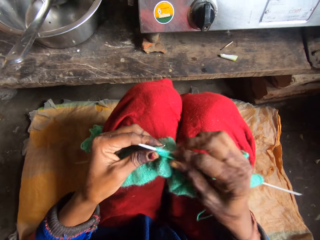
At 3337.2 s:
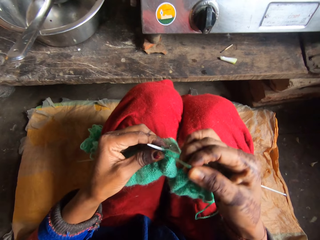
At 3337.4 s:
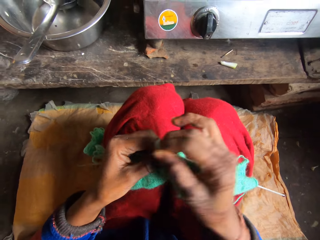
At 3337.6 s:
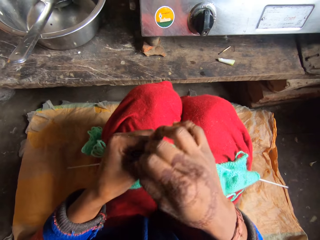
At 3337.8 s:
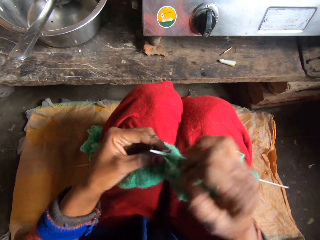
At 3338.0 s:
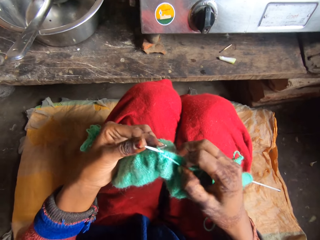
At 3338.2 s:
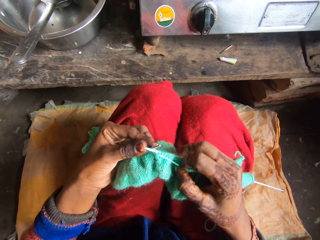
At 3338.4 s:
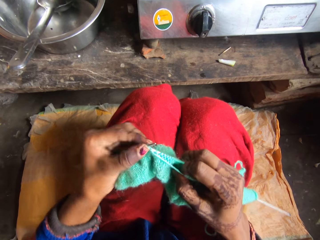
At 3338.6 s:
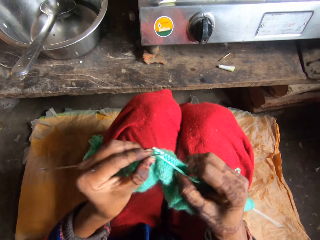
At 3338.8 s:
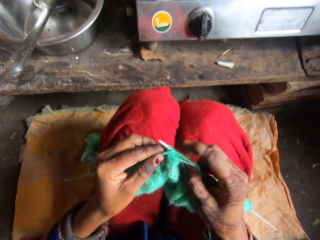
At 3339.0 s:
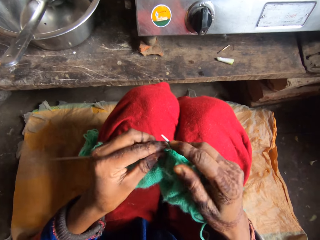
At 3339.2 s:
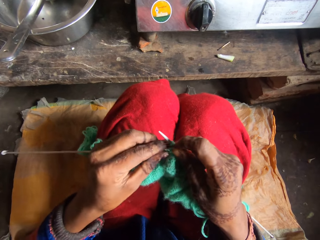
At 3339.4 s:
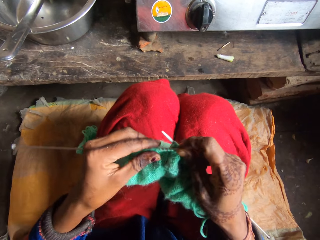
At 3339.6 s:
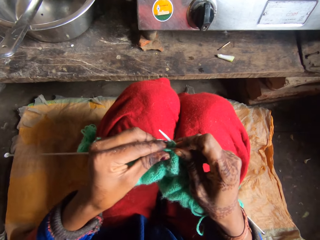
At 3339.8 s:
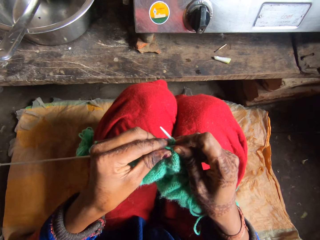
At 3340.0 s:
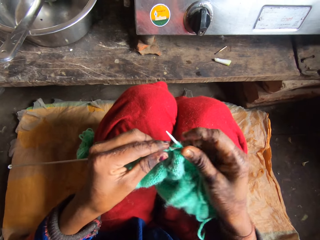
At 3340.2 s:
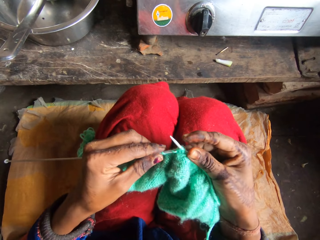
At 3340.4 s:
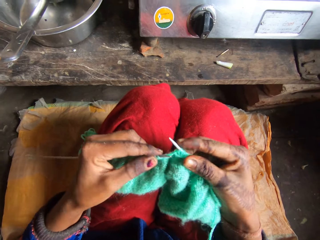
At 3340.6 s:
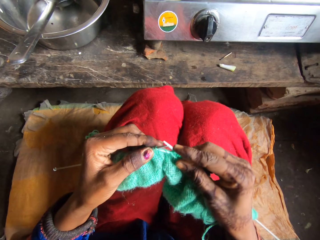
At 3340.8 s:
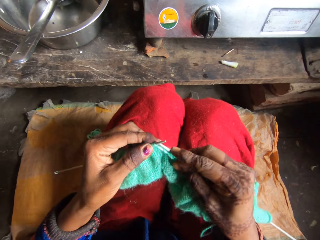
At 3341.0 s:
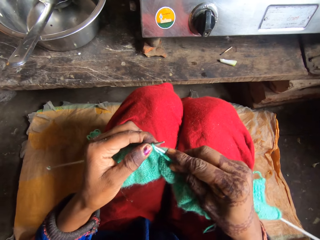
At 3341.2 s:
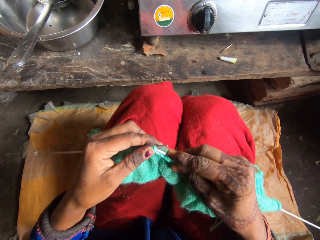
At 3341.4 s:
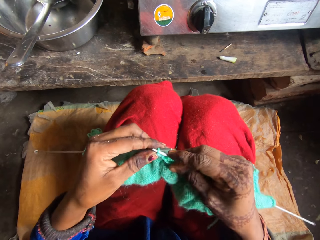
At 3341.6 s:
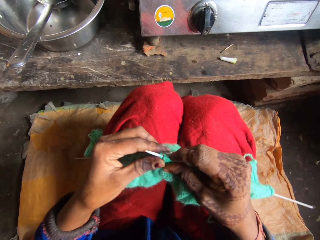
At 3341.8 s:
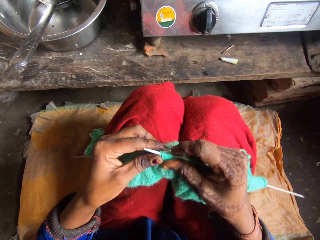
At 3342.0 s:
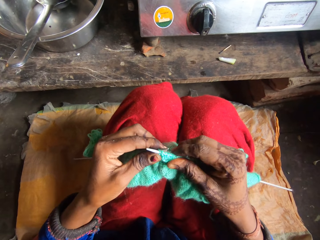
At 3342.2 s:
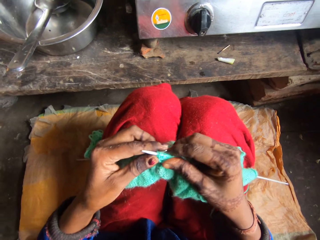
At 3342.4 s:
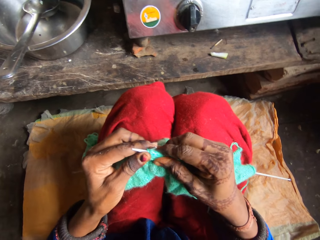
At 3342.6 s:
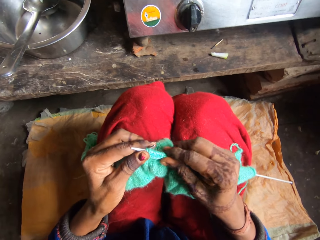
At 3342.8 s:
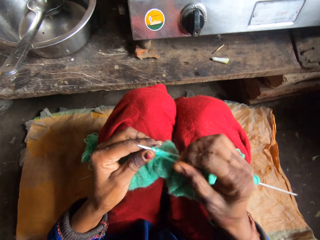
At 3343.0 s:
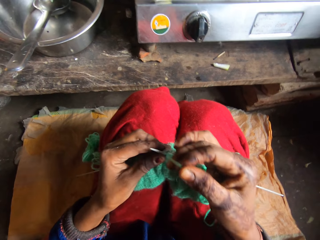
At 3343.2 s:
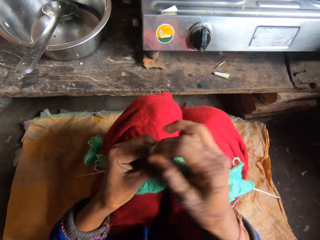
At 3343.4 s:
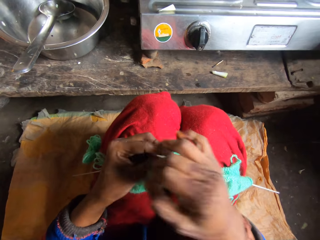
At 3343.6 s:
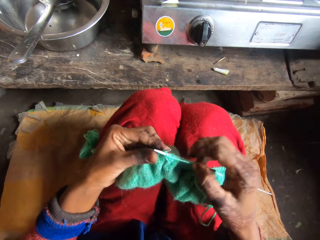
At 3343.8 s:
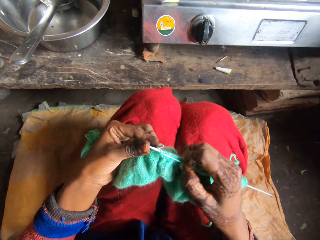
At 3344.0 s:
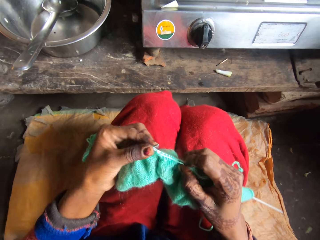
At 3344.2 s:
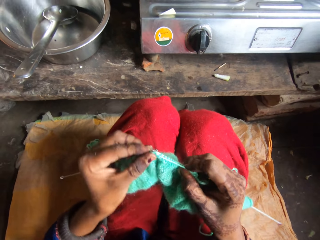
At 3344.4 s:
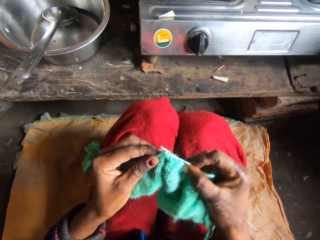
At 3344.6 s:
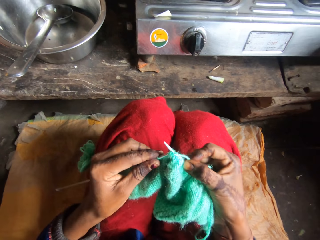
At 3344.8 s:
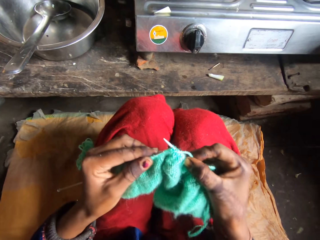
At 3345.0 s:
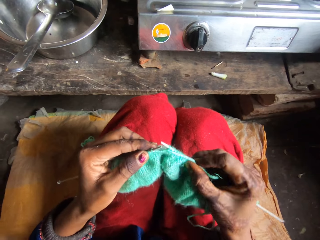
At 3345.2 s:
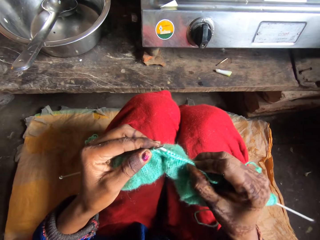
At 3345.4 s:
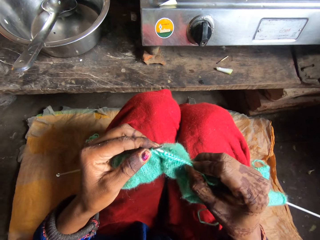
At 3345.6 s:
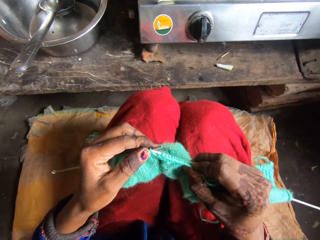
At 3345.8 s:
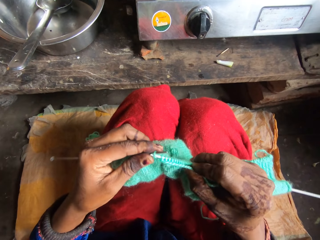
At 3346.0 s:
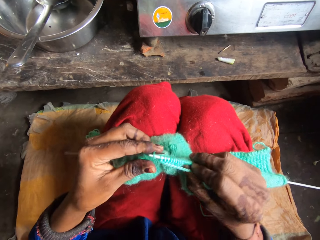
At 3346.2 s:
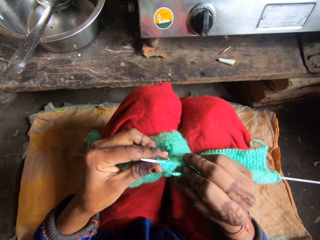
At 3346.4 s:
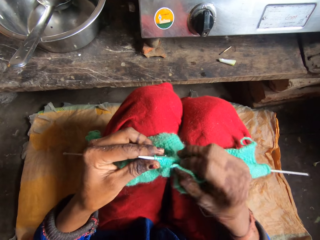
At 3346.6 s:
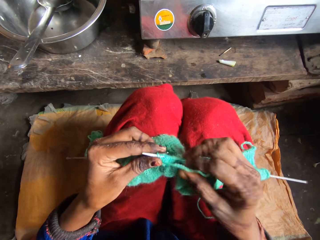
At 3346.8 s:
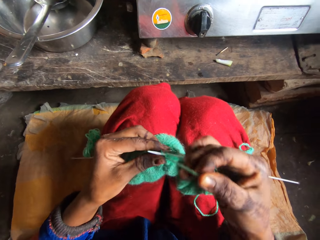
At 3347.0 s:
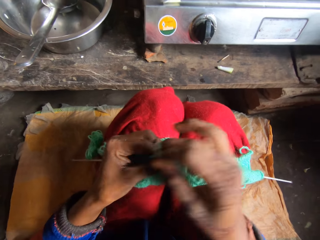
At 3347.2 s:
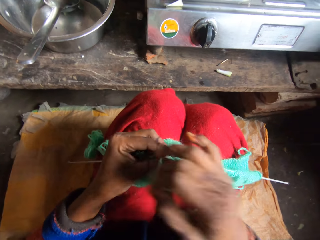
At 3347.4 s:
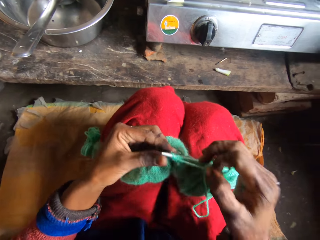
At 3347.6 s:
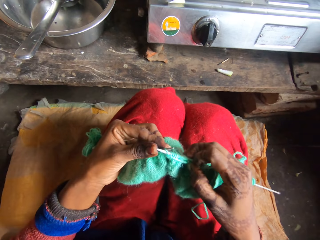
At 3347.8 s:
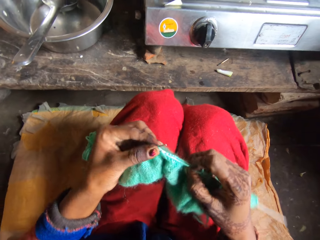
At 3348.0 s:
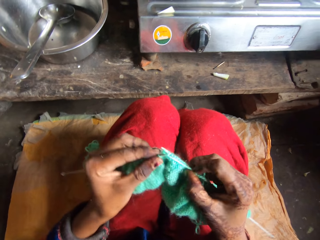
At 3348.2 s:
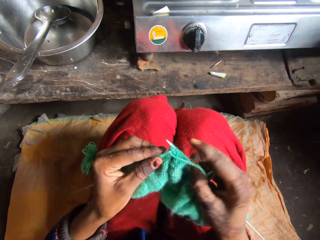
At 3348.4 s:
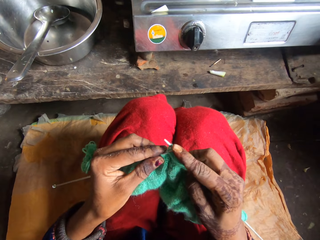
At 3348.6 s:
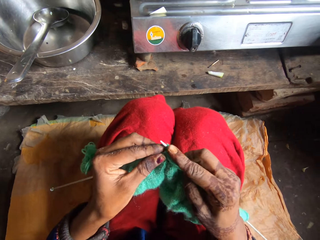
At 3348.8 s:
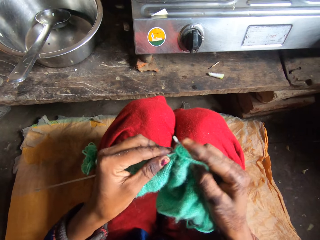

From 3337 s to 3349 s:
The camera wearer weaves the fabric. They roll the yarn over the needle. They move the thread. They knit the yarn with the needle. They weave the fabric. They roll the yarn over the needle. They move the thread. They knit the yarn with the needle. They weave the fabric. They roll the yarn over the needle. They move the thread.

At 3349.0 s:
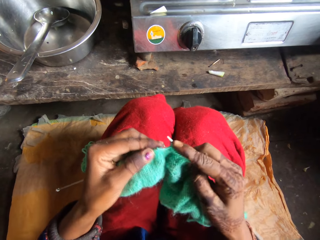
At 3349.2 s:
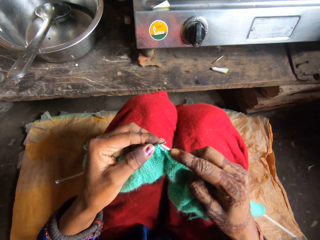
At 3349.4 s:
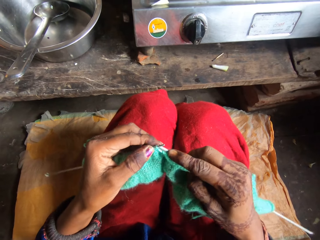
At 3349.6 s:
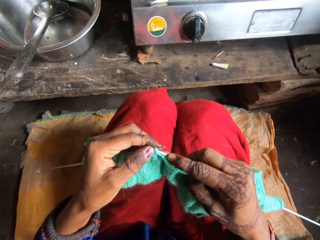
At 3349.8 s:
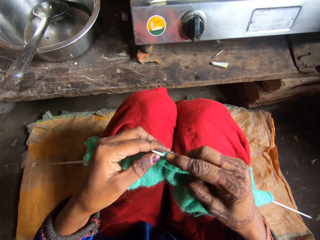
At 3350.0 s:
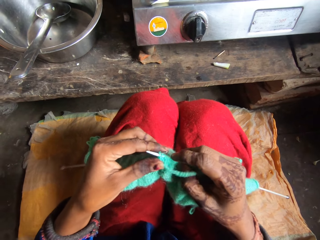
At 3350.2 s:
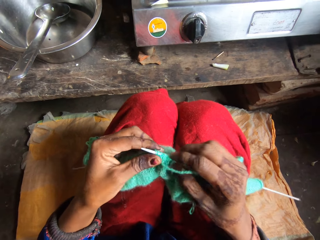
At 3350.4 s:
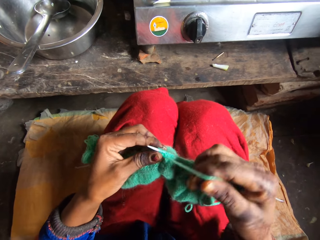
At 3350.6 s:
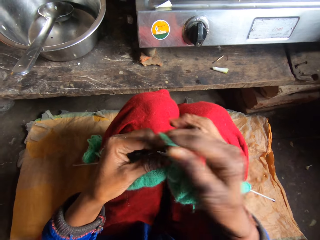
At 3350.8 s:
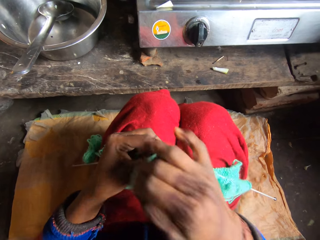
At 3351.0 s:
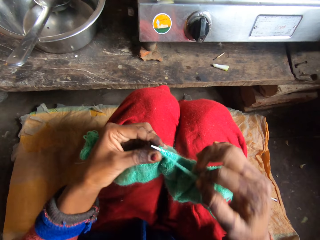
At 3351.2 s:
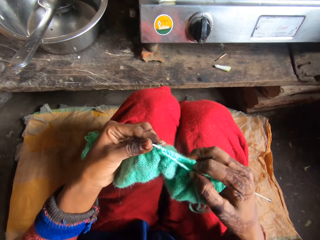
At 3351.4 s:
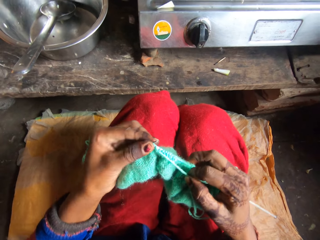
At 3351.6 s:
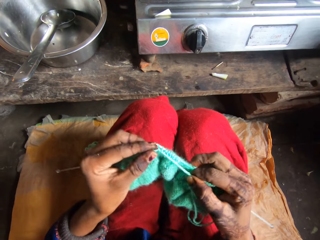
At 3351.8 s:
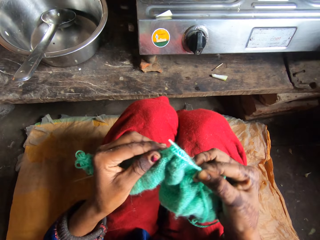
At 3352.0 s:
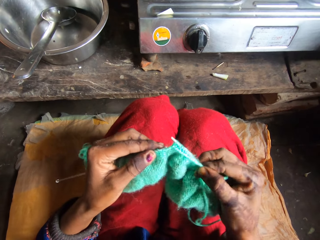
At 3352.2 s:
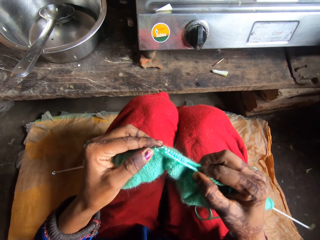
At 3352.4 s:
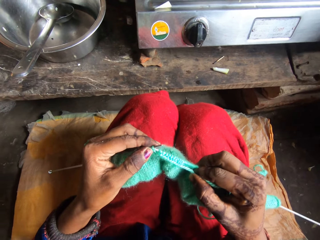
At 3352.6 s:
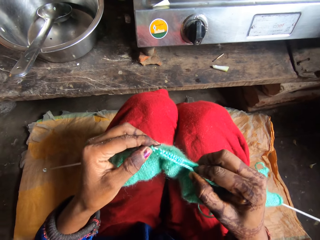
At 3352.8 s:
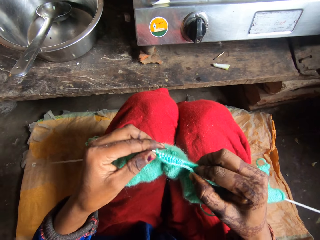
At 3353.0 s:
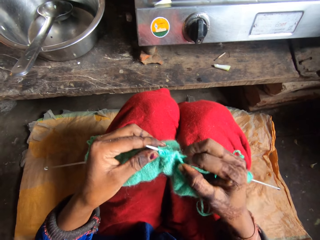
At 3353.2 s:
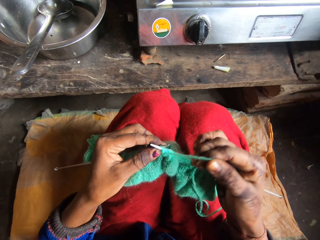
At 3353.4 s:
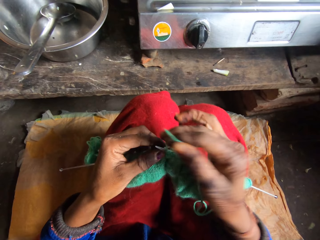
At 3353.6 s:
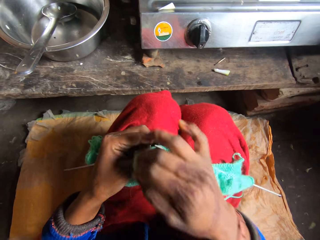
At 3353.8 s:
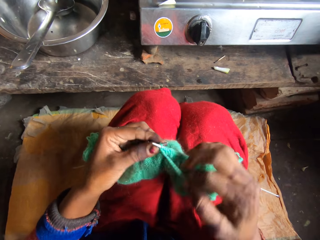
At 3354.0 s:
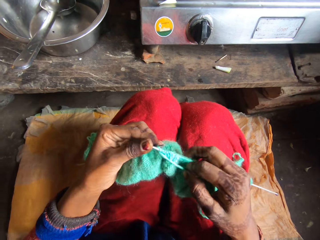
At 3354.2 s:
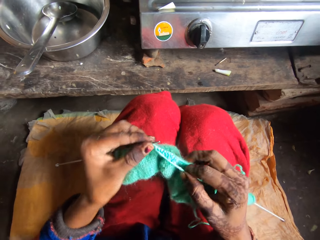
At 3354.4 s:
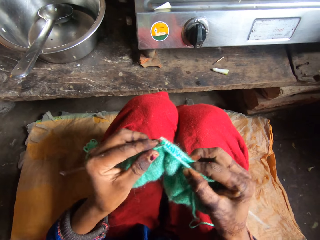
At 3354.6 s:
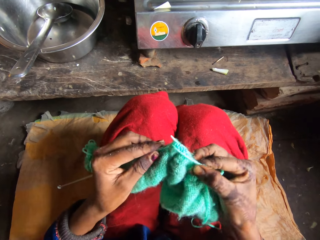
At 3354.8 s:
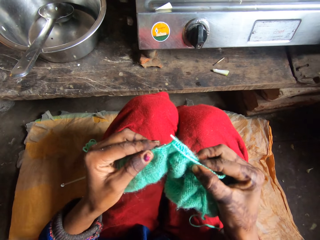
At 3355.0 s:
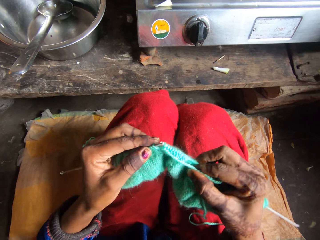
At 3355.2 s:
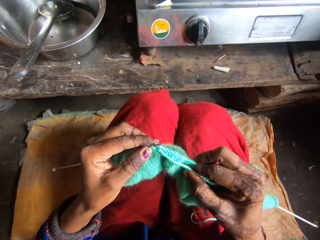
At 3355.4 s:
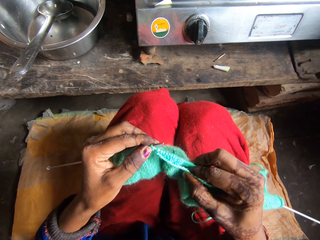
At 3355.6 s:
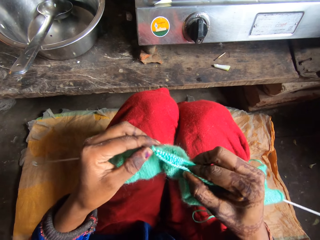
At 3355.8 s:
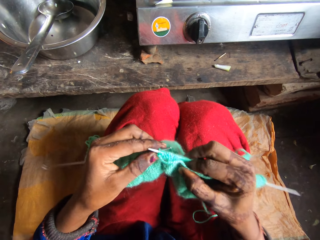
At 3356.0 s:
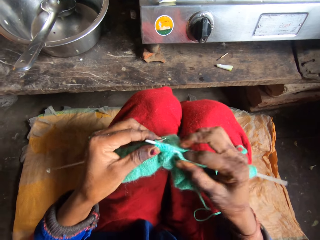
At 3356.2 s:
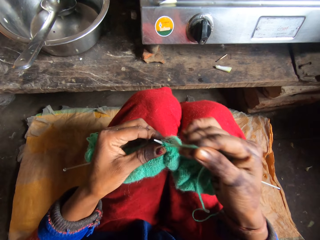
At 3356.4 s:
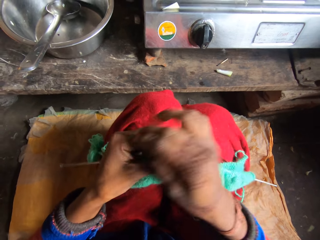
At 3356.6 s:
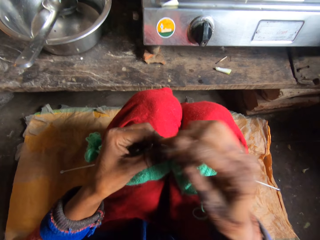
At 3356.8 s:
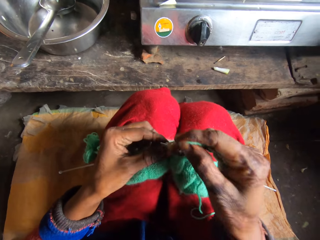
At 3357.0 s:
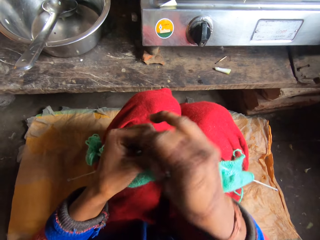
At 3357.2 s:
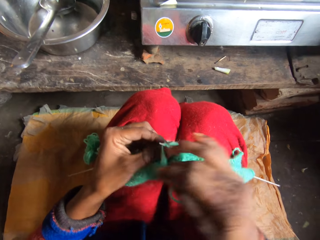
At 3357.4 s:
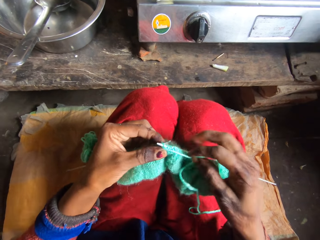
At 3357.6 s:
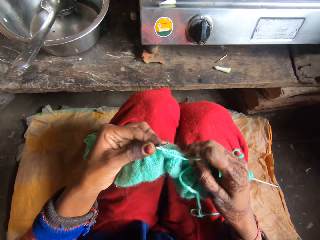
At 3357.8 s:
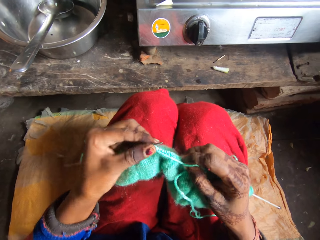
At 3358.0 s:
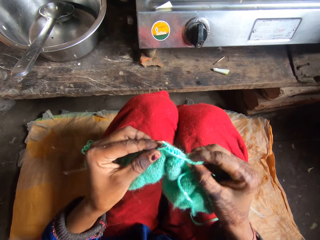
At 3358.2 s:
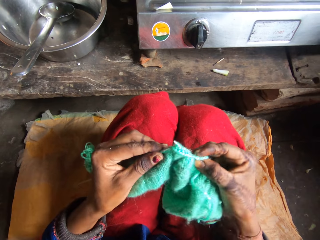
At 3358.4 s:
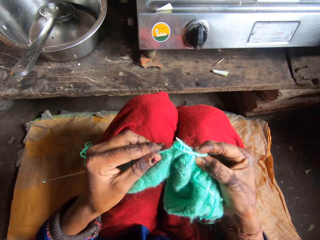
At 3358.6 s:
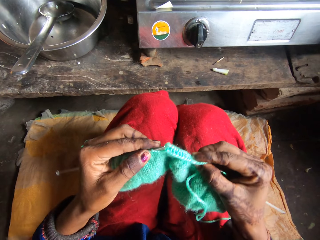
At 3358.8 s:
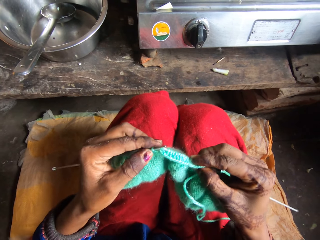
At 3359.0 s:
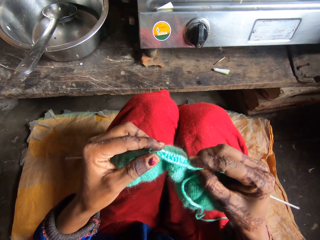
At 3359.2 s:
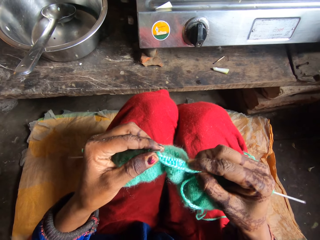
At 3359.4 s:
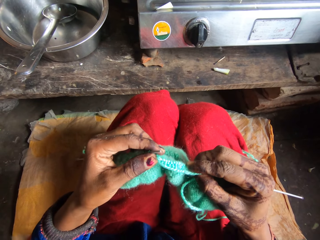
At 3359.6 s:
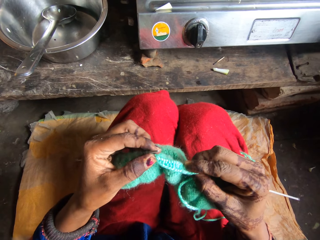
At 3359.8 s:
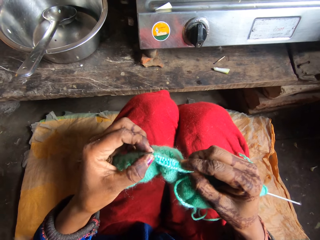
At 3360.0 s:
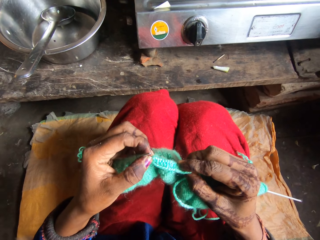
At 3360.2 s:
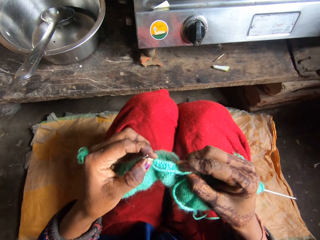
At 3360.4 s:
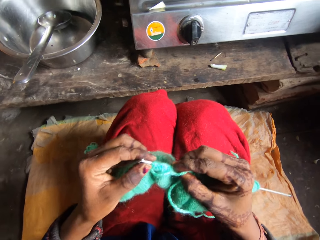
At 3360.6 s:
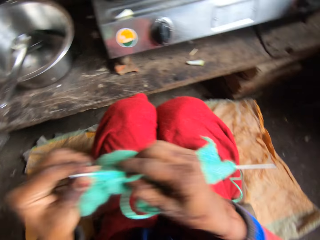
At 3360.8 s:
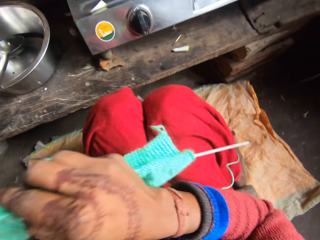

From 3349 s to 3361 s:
The camera wearer weaves the fabric. They knit the yarn with the needle. They roll the yarn over the needle. They move the thread. They knit the yarn with the needle. They roll the yarn over the needle. They weave the fabric. They move the thread. They knit the yarn with the needle. They roll the yarn over the needle. They weave the fabric. They move the thread. They knit the yarn with the needle.
